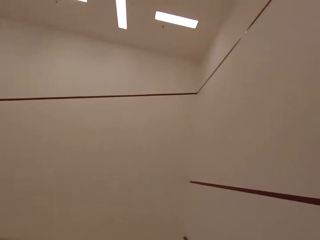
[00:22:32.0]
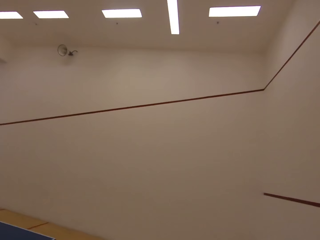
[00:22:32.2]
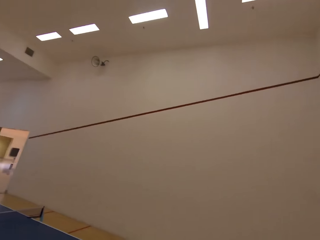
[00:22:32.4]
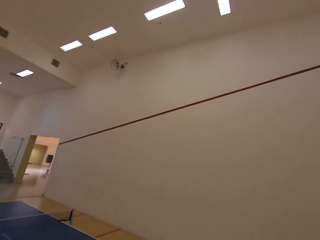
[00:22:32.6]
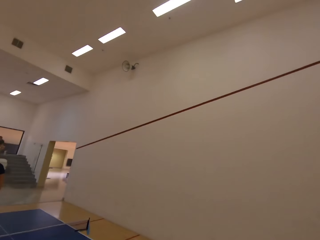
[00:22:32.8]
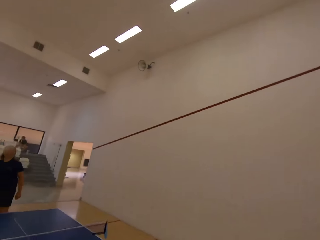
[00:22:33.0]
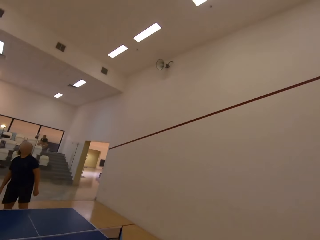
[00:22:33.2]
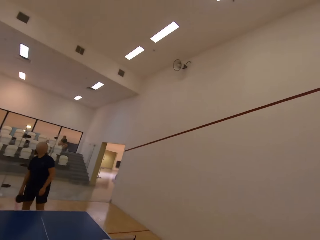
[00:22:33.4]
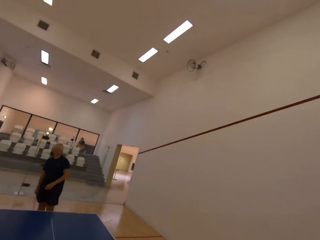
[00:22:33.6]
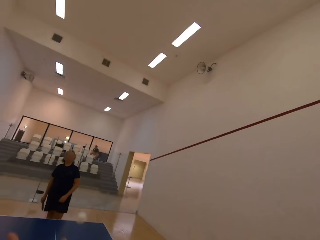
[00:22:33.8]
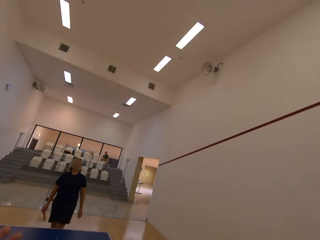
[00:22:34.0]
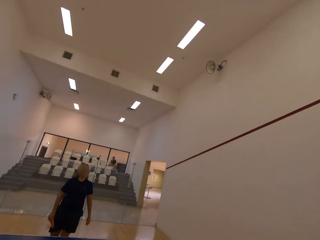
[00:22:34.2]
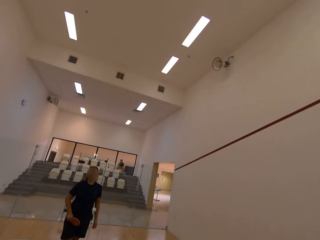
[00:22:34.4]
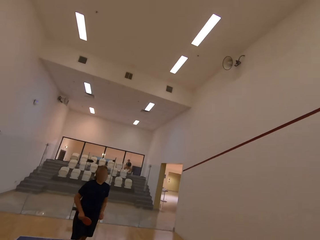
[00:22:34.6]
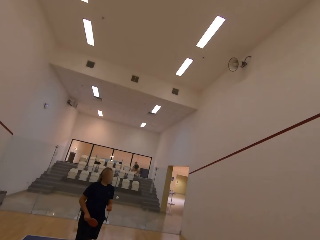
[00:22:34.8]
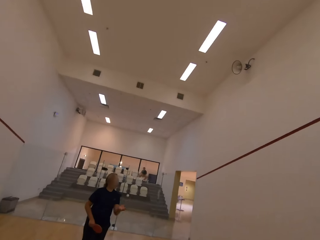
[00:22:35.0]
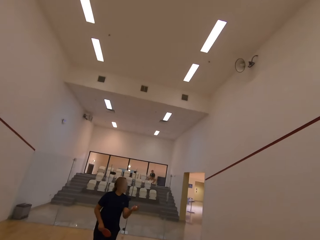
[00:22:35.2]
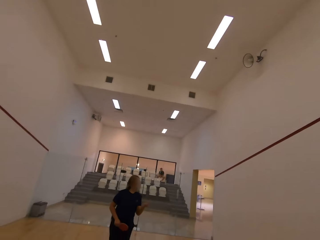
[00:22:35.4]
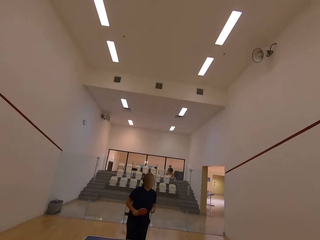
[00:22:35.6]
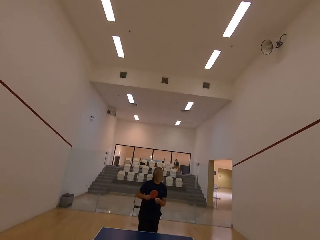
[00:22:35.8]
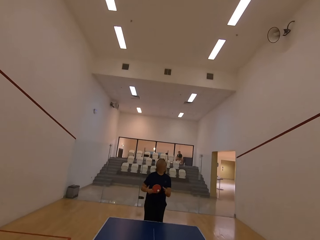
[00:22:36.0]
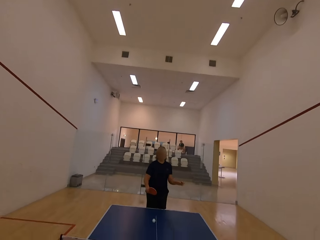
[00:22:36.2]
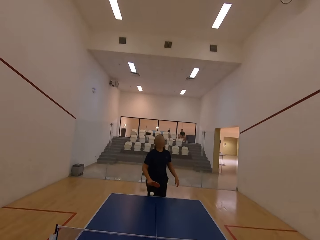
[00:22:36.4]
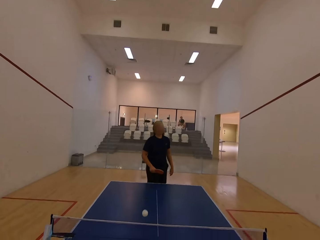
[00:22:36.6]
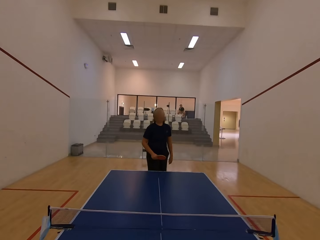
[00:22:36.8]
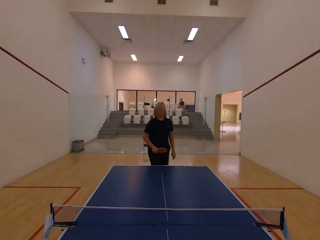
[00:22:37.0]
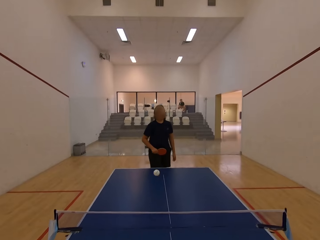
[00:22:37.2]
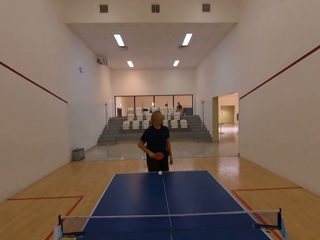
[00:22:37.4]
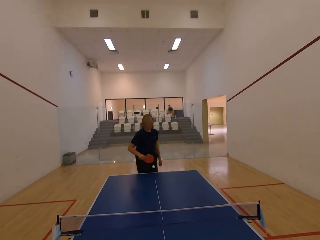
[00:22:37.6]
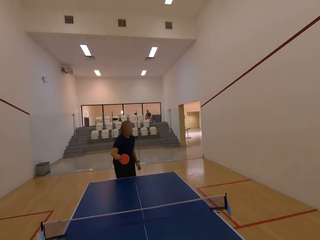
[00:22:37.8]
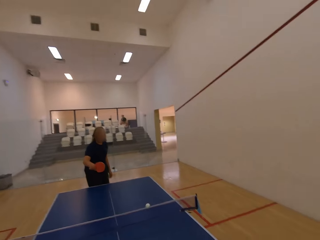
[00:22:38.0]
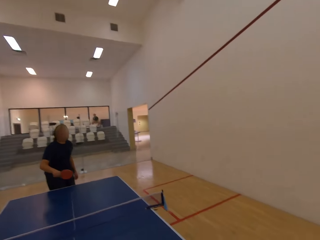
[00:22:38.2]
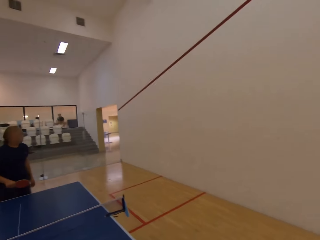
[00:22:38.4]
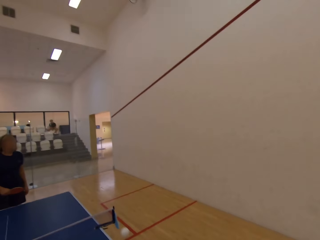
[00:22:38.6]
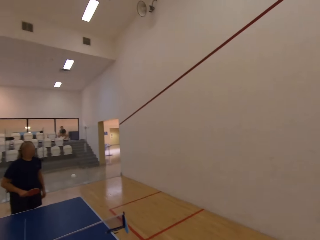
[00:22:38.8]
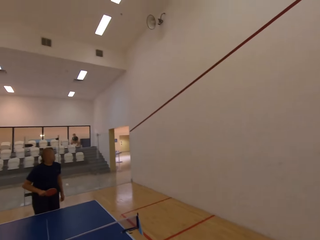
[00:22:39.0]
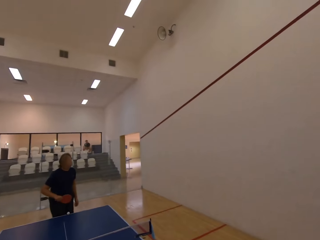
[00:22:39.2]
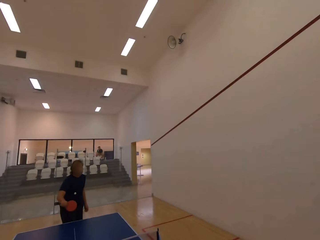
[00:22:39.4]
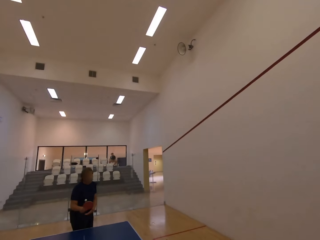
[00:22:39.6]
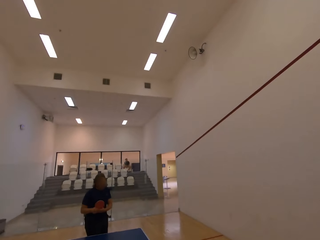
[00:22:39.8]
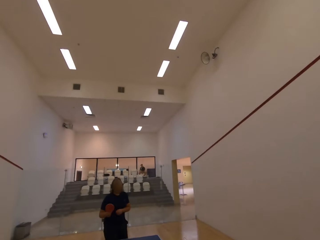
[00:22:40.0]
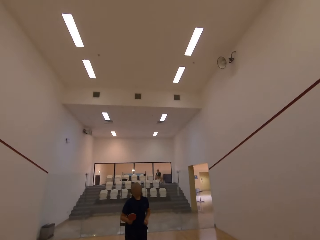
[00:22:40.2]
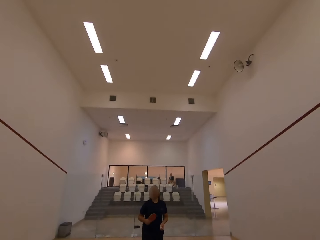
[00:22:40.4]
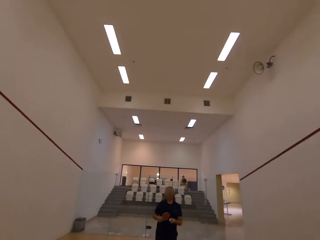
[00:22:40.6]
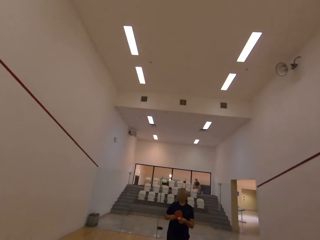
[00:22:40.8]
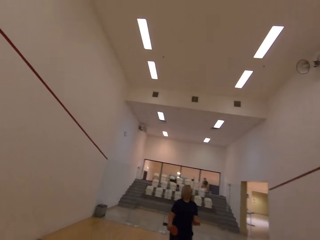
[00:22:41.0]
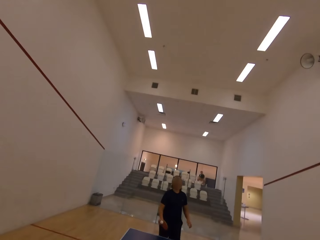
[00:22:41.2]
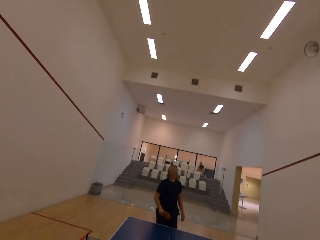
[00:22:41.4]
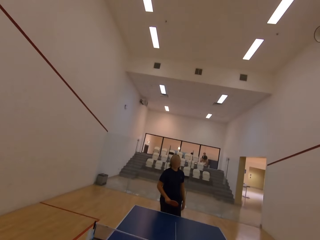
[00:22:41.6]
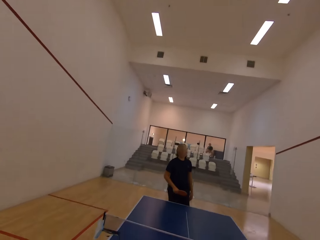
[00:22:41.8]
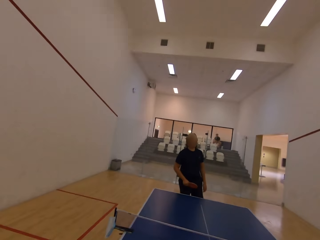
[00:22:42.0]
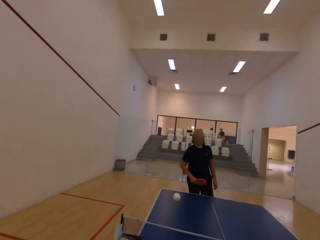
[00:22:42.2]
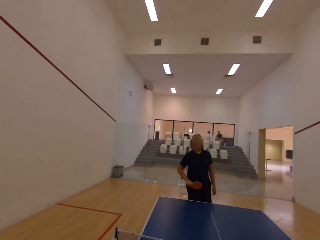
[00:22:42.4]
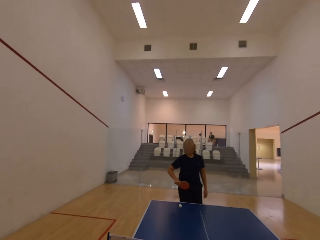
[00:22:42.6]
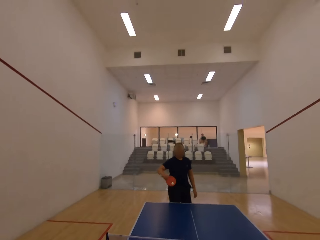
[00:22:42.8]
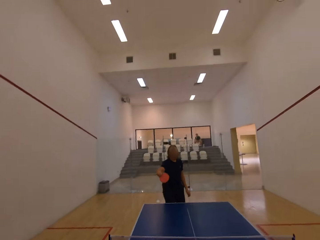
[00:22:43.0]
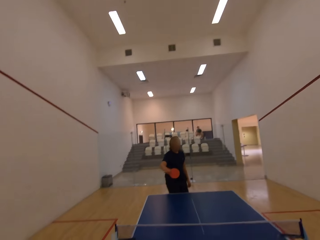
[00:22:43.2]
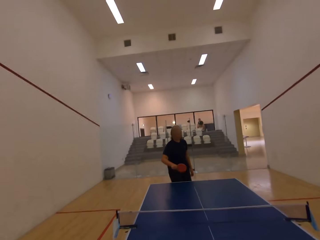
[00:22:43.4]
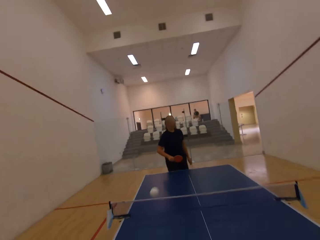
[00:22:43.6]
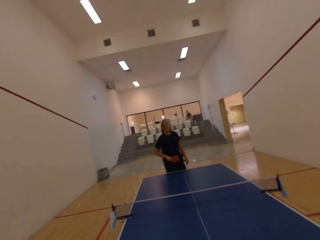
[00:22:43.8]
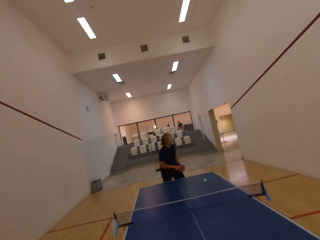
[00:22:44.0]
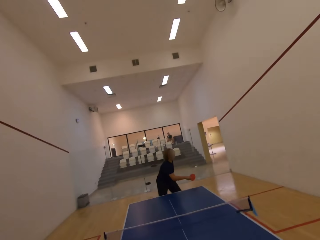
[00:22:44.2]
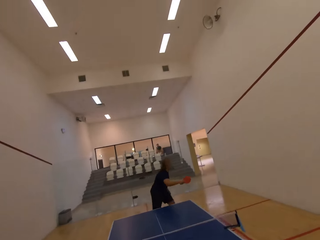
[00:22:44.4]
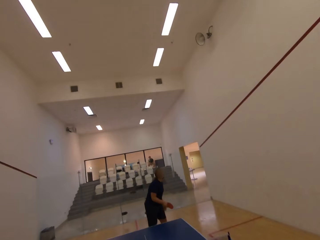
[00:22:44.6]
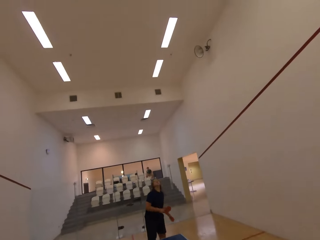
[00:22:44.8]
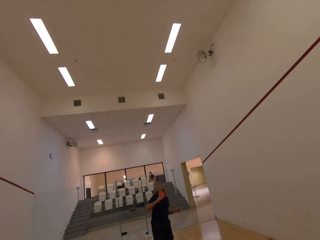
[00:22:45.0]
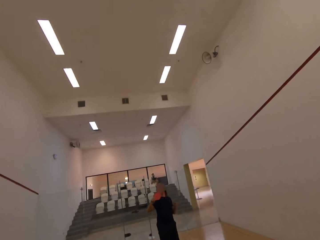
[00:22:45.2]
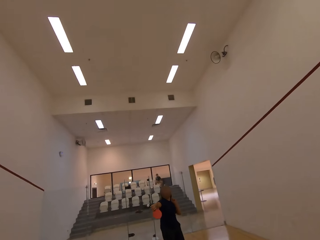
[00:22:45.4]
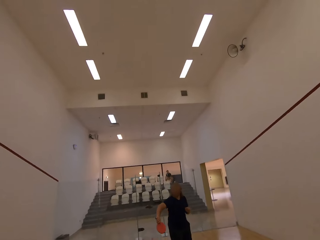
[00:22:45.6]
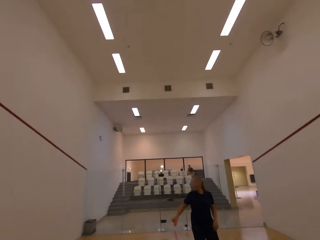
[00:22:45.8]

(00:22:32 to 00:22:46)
The camera wearer walks towards the table. They throw a tennis ball on the table tennis board. They play ping pong with a man. The man serves the tennis ball in the room. The man picks up the tennis ball in the room. The man serves the tennis ball in the room. The man plays table tennis with the camera wearer in the room.

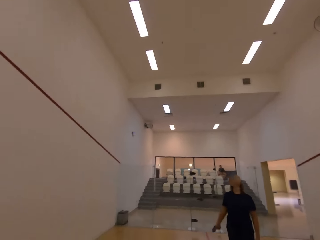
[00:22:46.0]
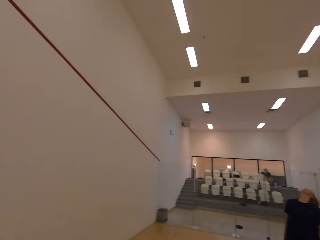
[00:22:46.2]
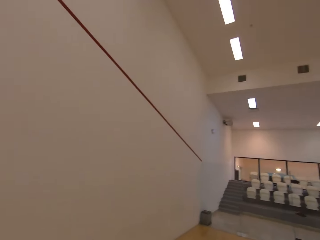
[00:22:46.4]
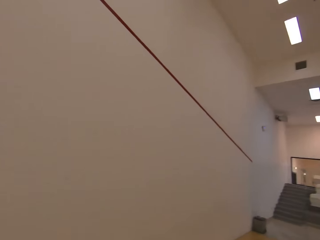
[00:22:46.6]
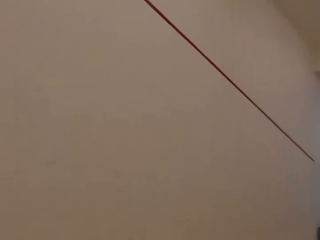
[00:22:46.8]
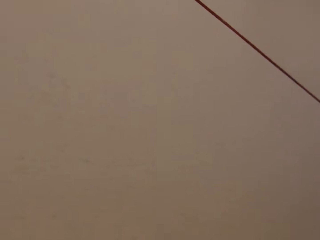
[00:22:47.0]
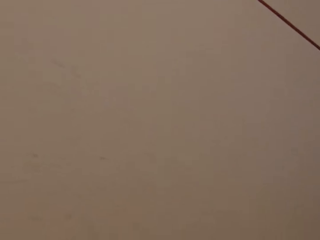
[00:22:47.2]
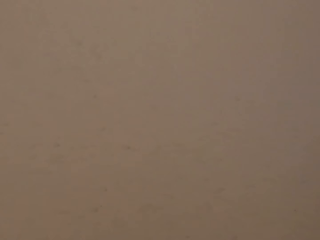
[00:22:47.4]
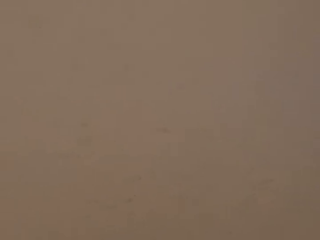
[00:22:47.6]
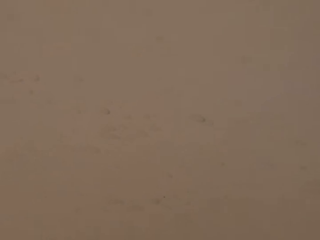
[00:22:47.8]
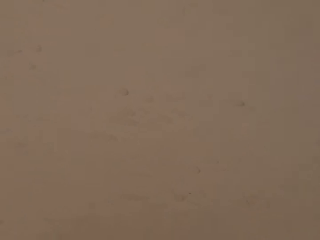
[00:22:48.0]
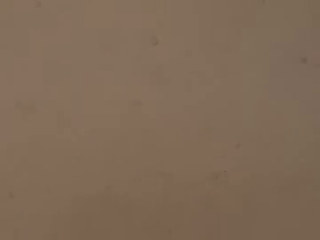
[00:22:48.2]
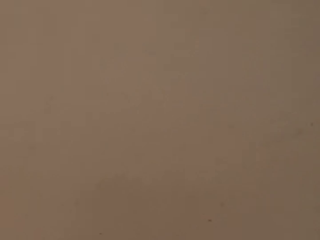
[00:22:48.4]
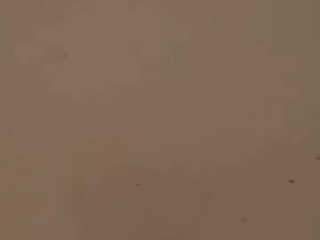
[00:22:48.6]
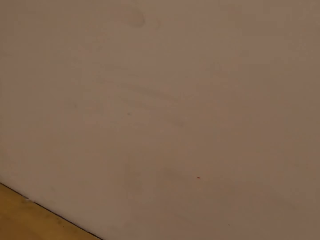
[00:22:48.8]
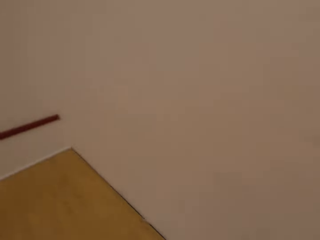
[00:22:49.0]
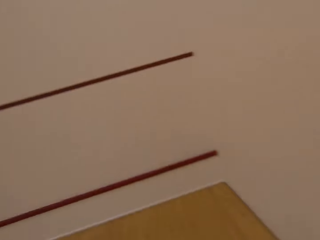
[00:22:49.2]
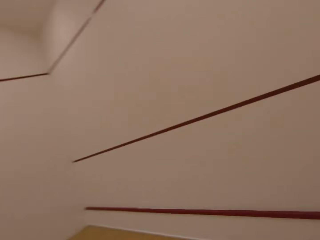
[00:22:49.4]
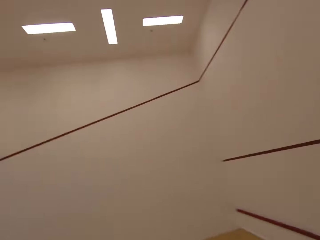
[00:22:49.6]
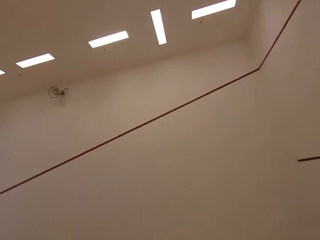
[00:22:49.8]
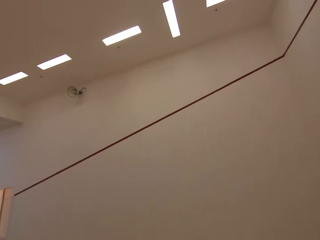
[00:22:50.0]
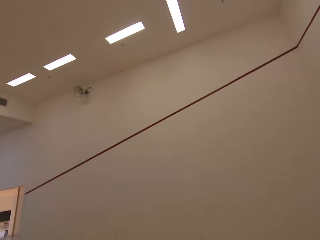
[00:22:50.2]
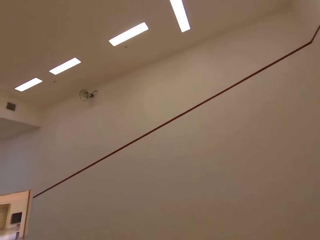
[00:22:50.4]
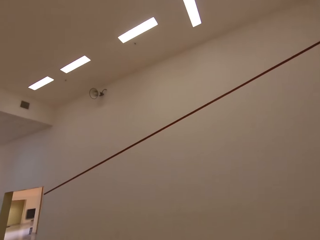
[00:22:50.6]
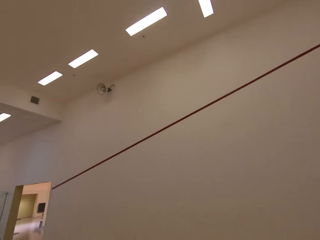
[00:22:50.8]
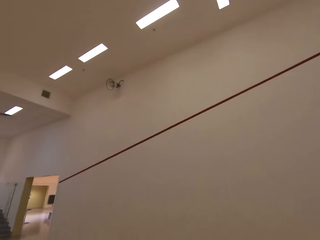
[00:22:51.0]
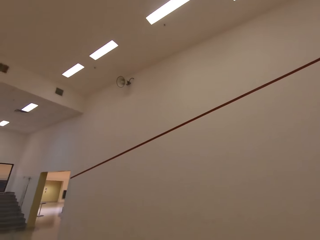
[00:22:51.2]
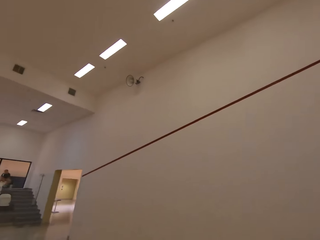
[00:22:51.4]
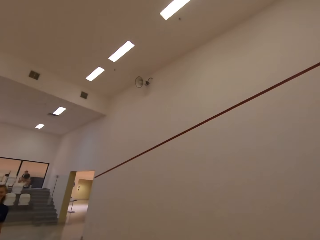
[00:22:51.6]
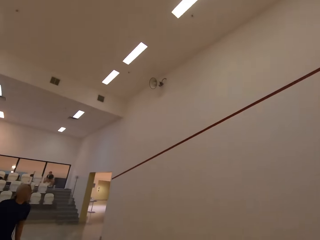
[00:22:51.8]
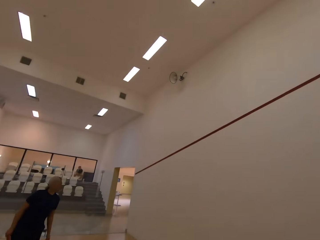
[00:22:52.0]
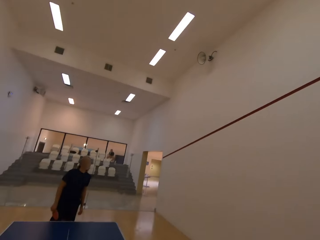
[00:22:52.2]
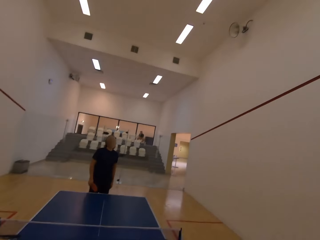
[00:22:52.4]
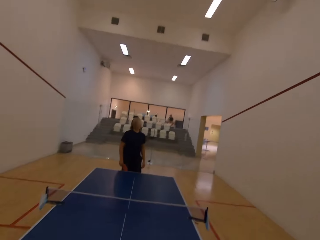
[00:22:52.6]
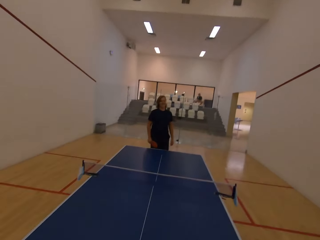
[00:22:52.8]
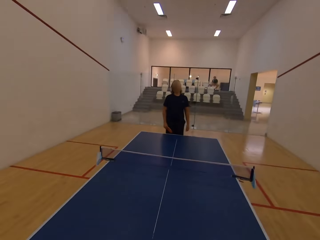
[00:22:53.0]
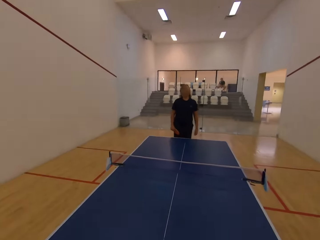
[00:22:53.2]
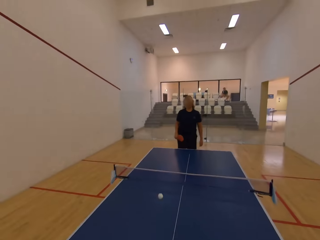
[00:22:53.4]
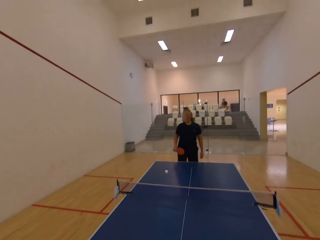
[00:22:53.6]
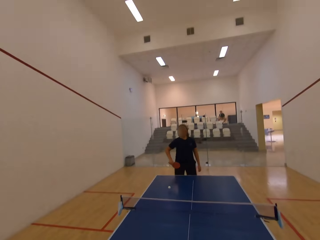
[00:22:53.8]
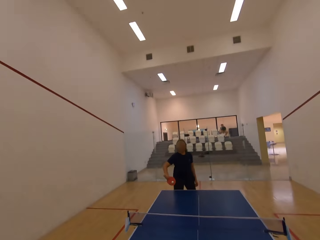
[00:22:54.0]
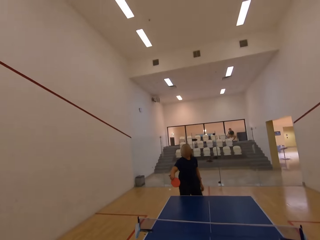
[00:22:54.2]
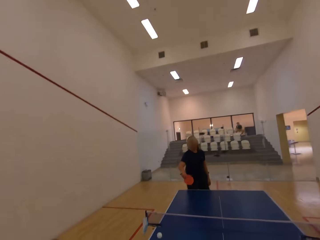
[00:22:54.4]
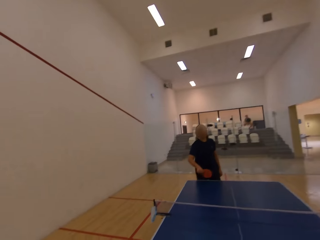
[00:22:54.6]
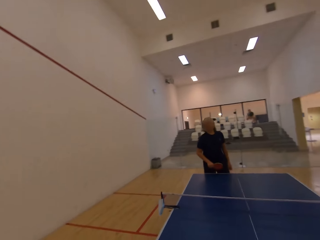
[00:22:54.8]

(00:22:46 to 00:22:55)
The camera wearer moves towards the wall. They look around. They walk around the room. They stare at the table. They play table tennis with a person in the room.
